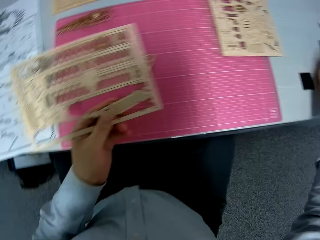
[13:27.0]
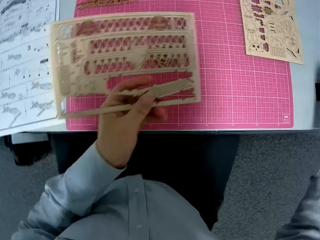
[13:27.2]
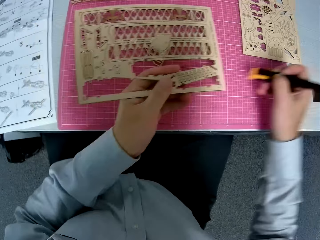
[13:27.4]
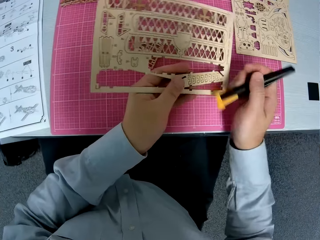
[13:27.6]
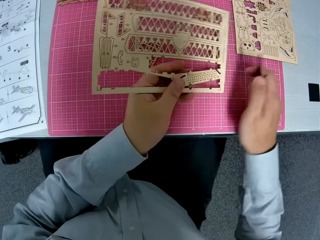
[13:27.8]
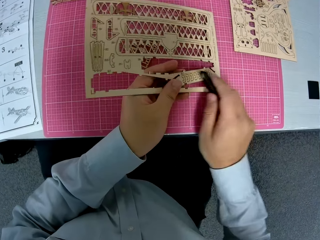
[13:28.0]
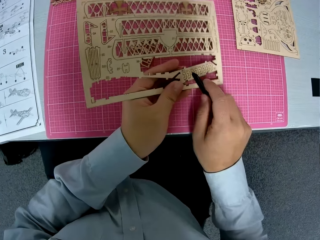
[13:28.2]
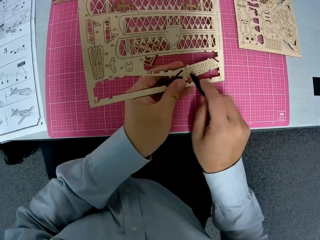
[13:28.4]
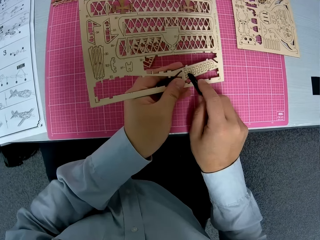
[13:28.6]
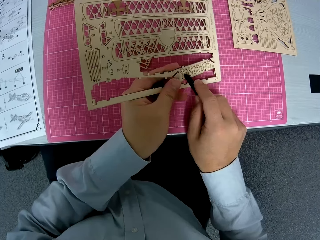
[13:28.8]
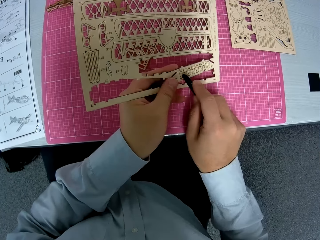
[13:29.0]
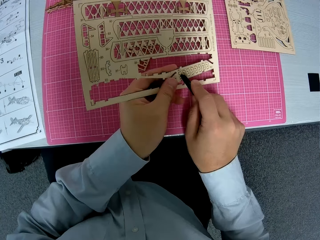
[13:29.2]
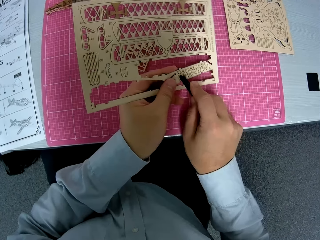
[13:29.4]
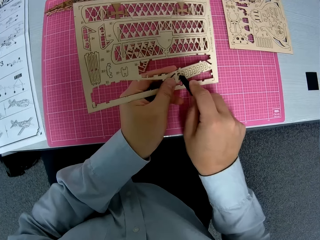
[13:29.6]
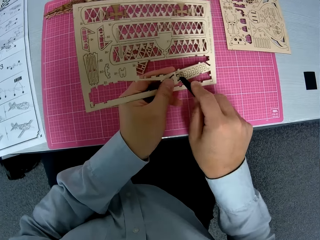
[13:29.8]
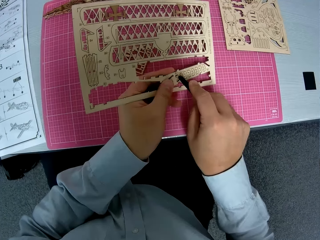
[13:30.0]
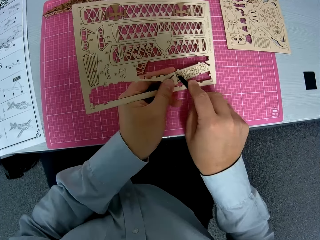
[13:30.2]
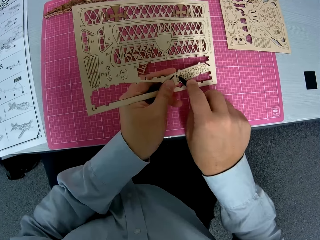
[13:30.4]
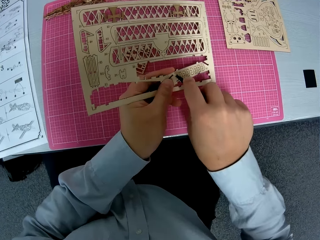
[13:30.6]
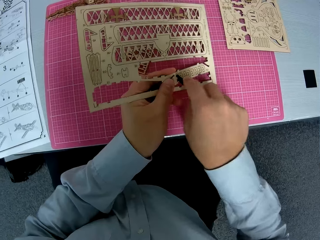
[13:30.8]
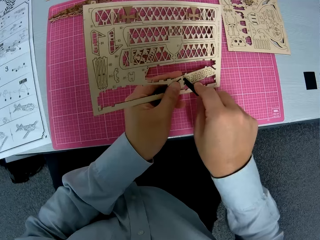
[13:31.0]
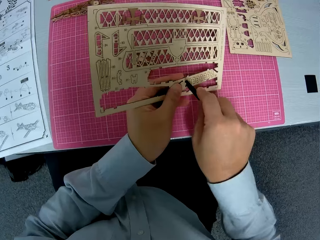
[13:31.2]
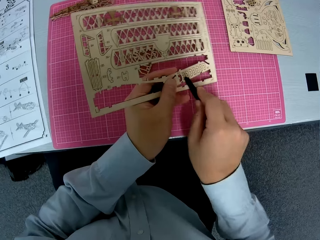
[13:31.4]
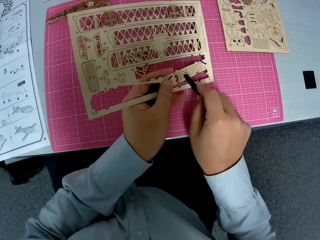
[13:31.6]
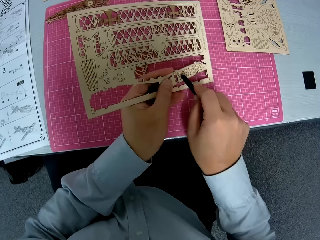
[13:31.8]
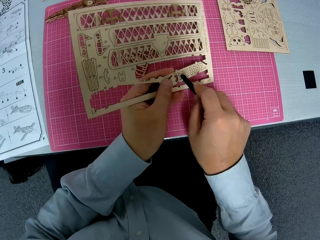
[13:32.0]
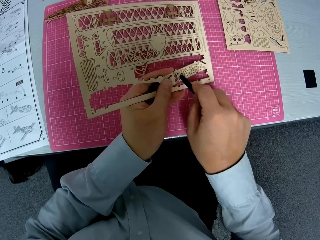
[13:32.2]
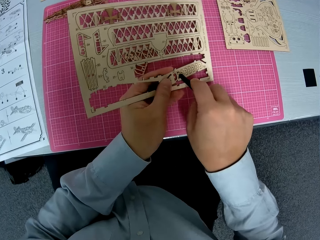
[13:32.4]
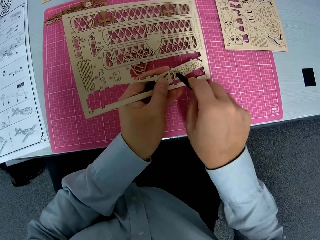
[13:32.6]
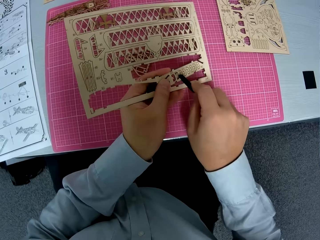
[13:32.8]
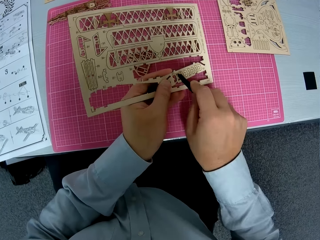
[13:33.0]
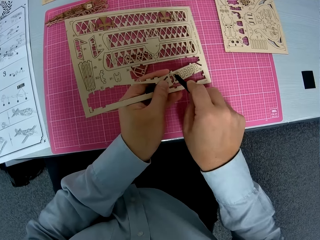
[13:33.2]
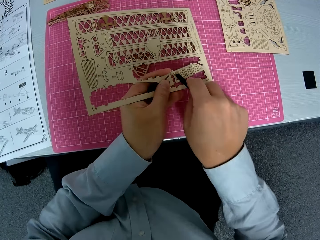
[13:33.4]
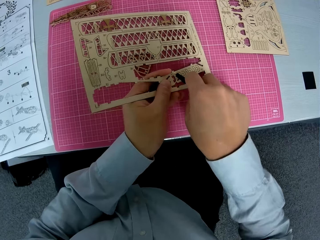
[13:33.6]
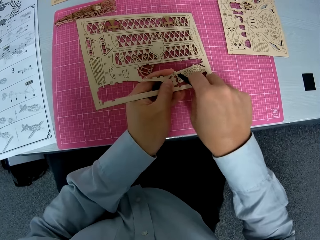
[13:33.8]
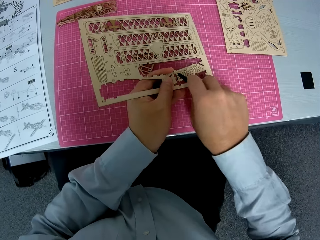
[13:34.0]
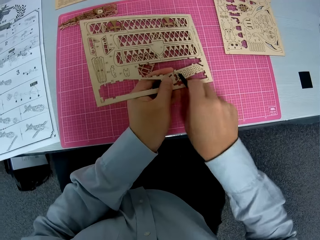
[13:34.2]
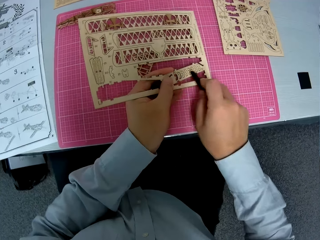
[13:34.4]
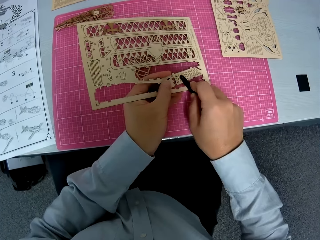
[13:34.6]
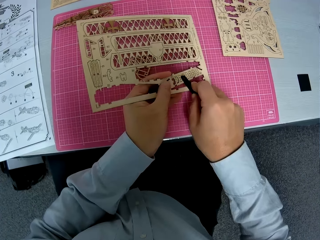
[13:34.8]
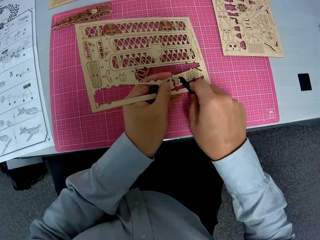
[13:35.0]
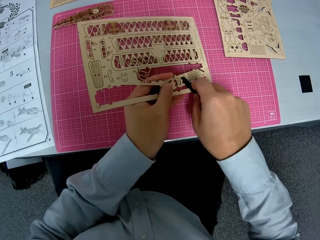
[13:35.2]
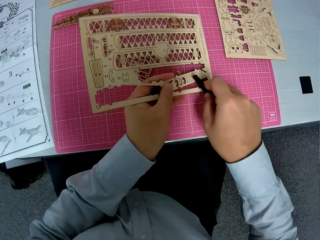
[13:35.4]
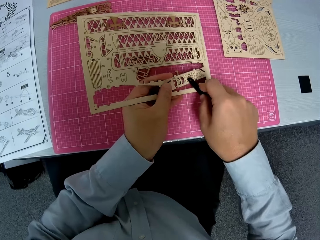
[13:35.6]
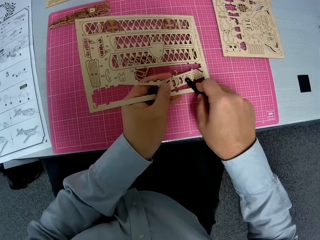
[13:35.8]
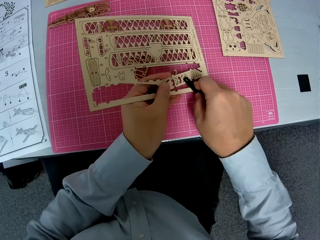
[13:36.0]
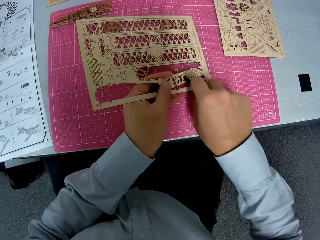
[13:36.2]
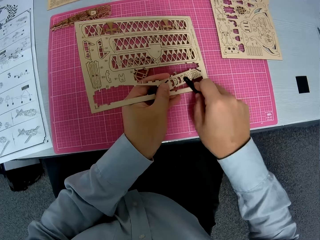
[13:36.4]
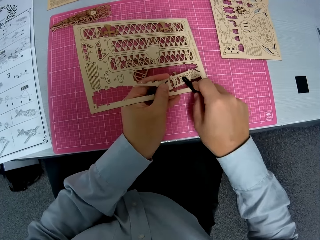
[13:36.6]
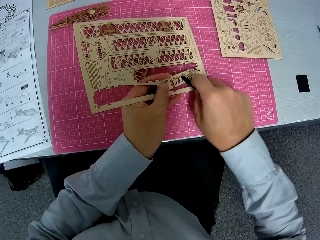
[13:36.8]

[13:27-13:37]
The camera wearer exchanges the wooden craft or paperwork on the other hand. They pick up the utility knife from the table. They remove pieces from the paperwork with the utility knife. They make a hole on the wooden craft.

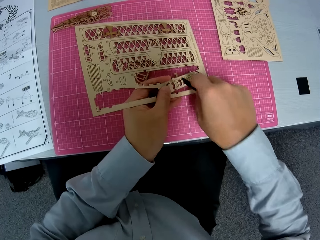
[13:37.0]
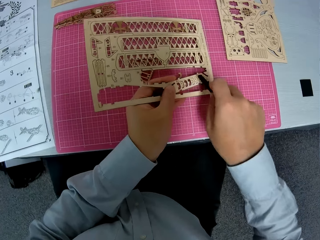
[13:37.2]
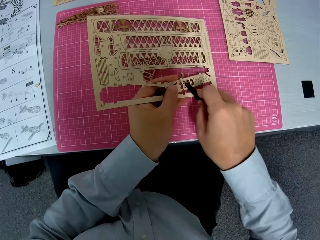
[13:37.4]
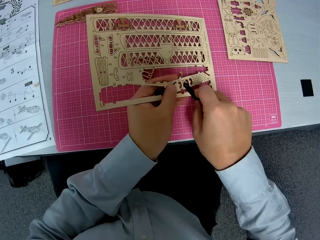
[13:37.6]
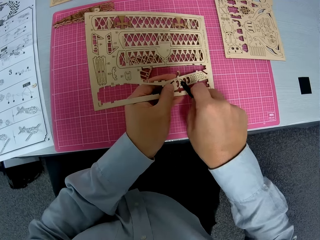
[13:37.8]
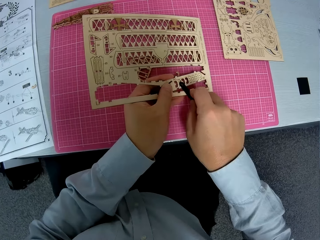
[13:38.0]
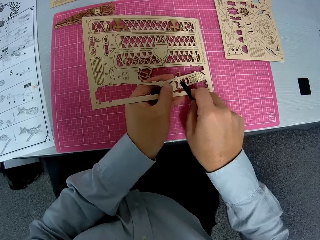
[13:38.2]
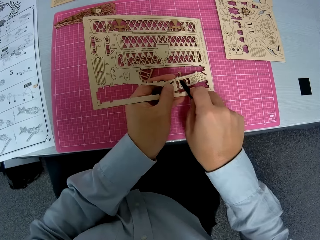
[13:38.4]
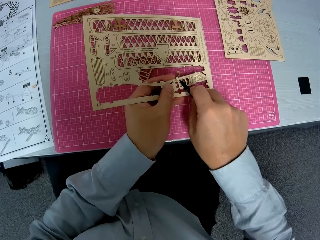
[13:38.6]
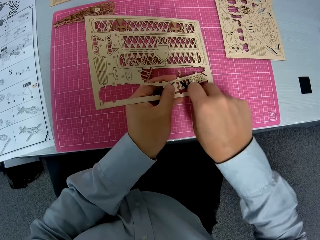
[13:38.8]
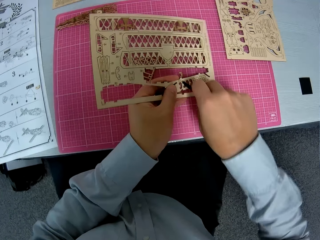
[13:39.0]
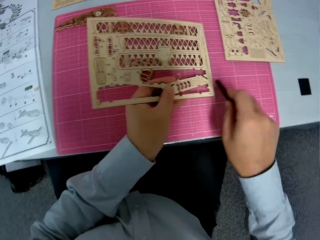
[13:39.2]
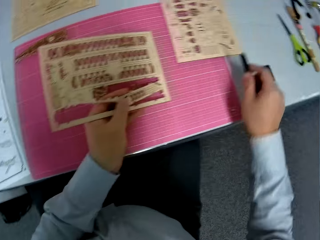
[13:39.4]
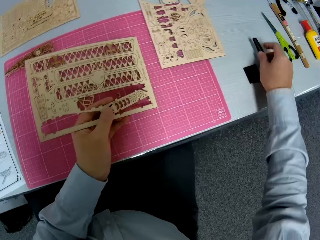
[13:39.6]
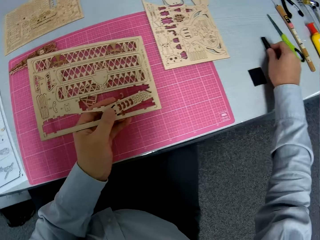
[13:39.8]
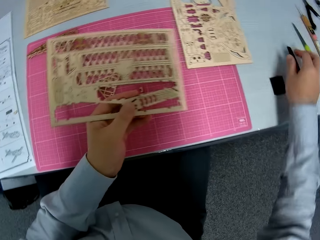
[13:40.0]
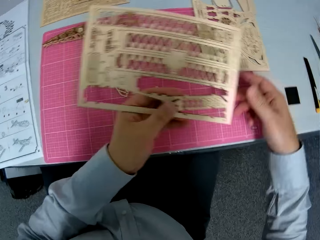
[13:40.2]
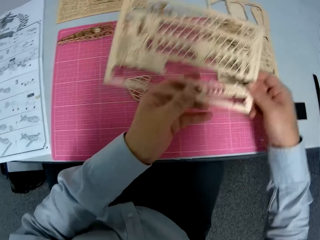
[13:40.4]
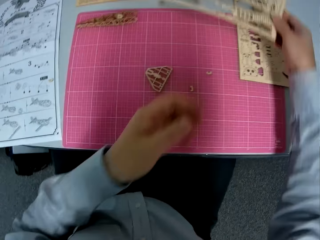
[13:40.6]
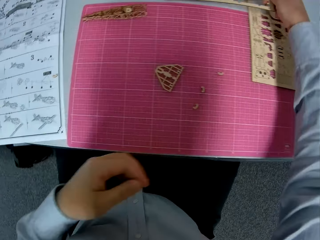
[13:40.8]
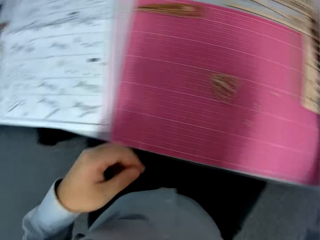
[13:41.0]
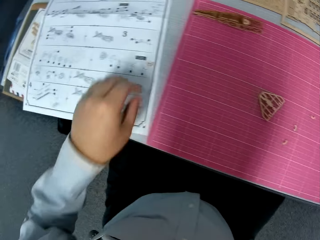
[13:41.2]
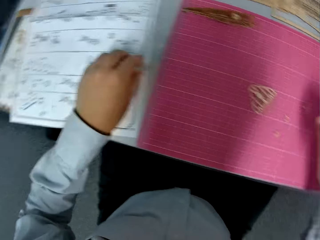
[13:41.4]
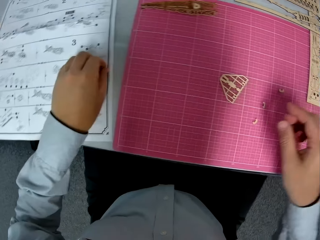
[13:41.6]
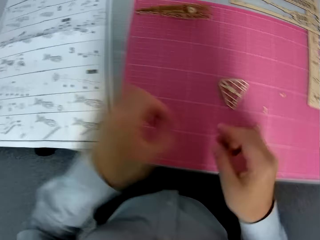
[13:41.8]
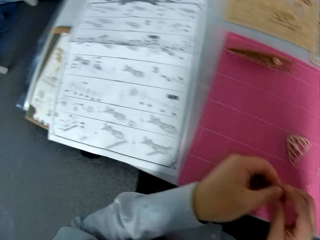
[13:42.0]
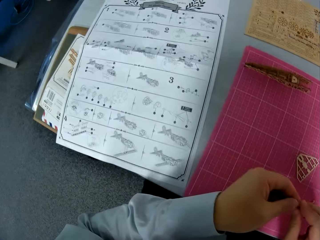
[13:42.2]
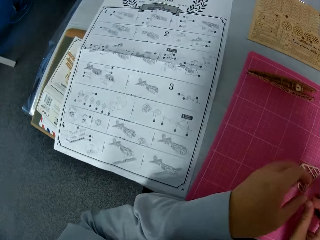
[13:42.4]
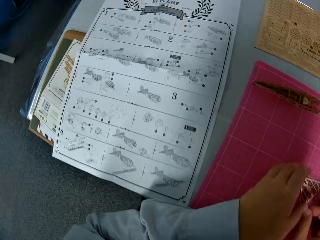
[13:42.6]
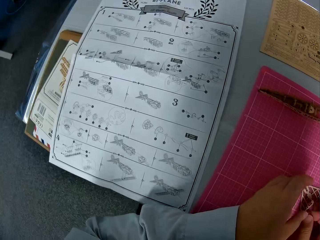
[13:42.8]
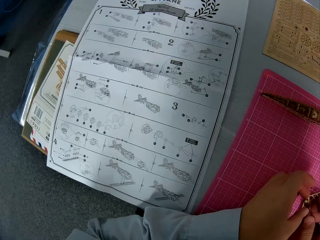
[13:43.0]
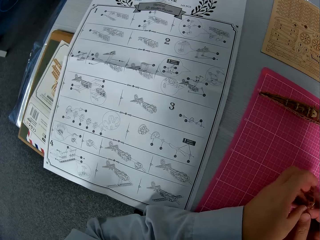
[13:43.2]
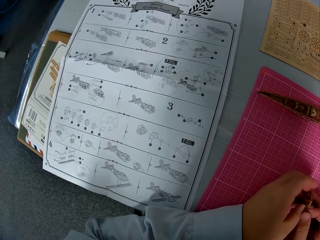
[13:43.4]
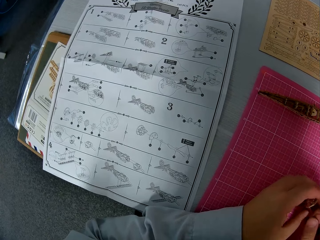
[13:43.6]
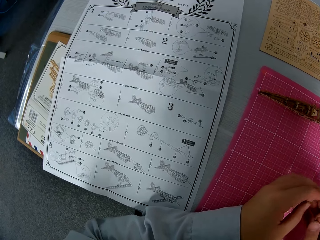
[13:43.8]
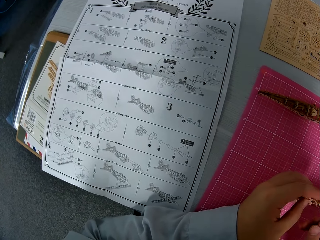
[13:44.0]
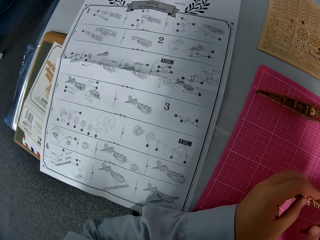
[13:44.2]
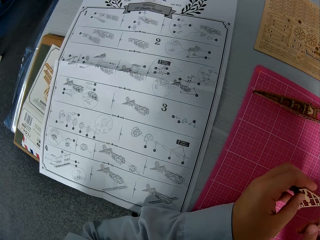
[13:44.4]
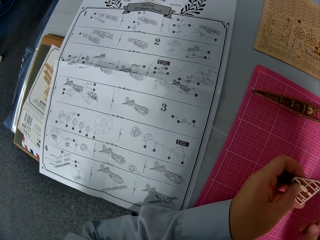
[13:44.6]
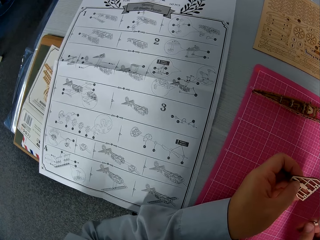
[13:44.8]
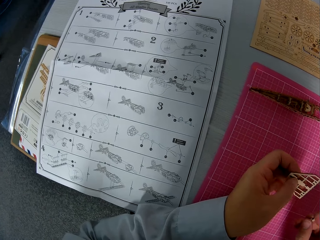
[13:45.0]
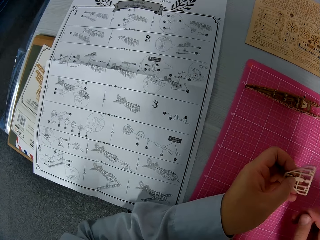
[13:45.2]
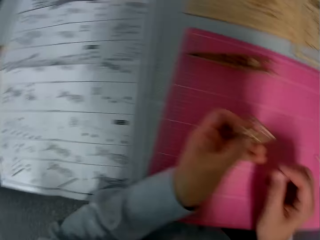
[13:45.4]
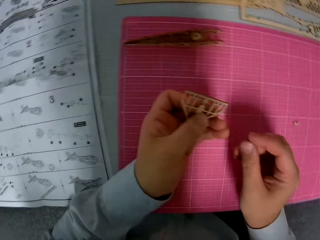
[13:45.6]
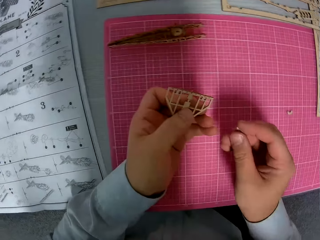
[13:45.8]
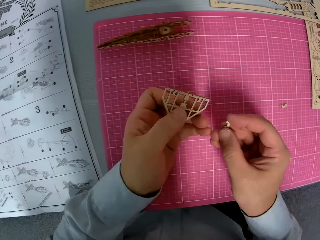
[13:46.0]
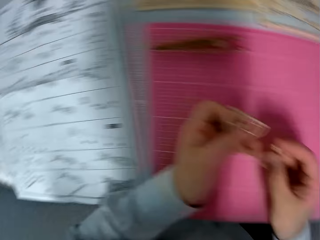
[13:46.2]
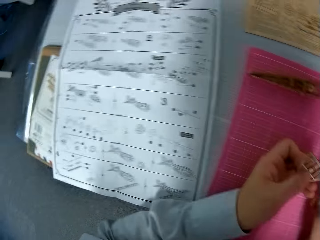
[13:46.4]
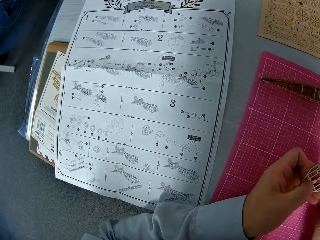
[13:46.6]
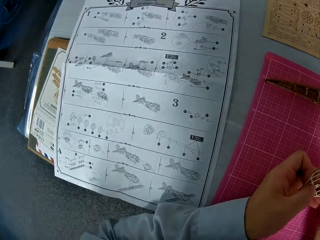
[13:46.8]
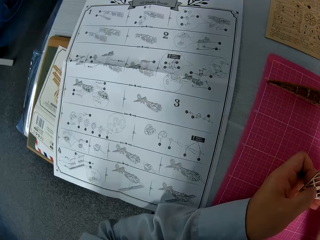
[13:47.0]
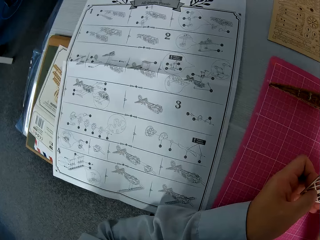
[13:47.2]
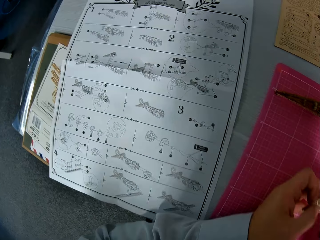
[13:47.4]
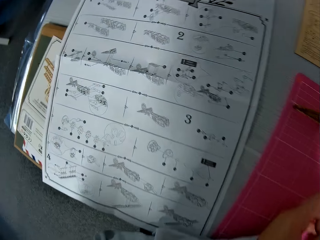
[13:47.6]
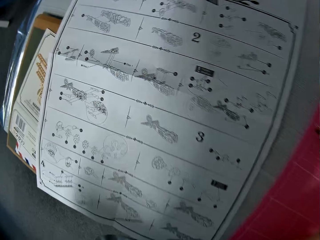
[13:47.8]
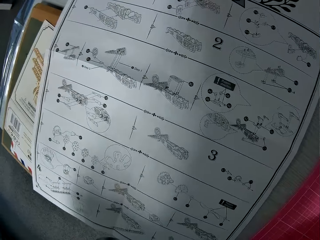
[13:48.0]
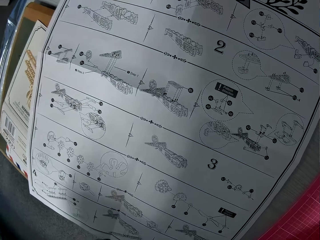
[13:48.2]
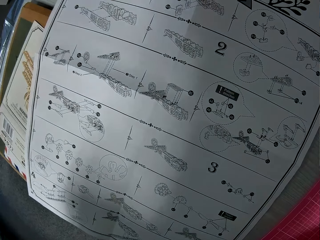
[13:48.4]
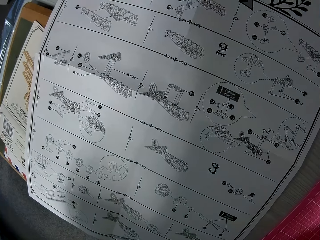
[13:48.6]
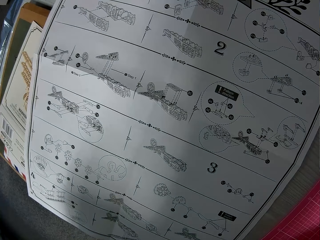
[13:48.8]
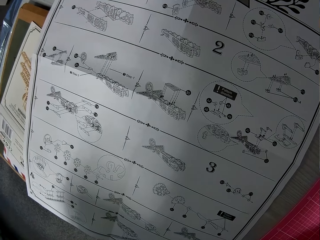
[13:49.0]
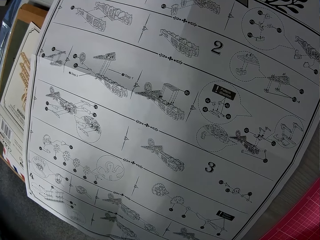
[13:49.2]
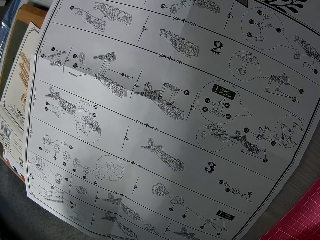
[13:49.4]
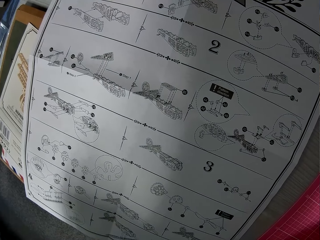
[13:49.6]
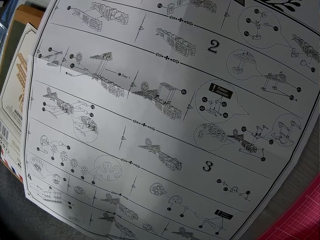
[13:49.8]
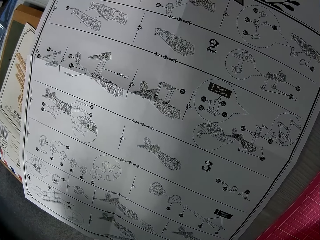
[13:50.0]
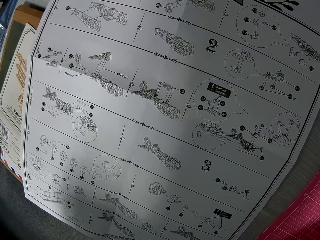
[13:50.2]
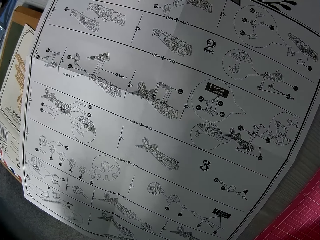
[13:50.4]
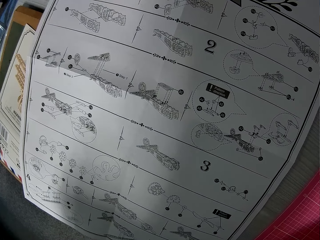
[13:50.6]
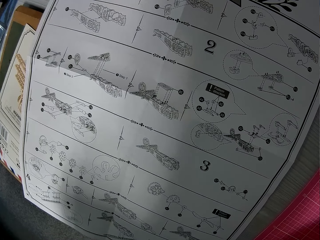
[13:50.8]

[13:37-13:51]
The camera wearer drops the utility knife on the table. They place the wooden craft on the table. They pick up the pieces of paperwork from the table. They pick up a wooden craft shape and fix an object on the wooden craft shape.
